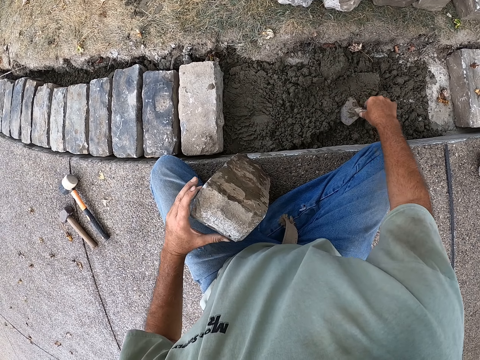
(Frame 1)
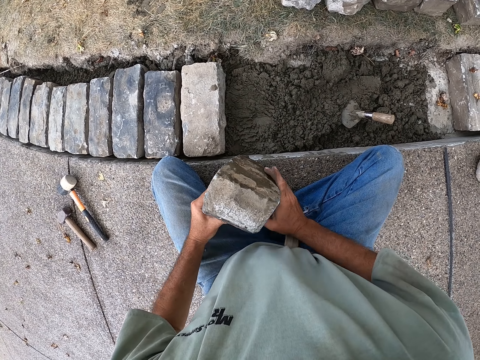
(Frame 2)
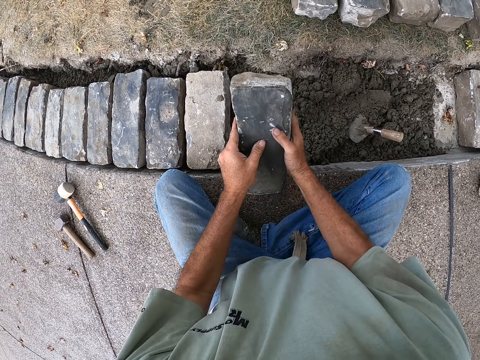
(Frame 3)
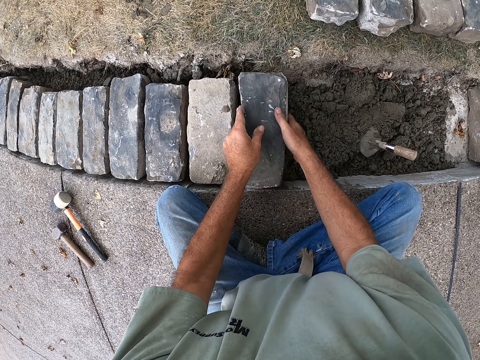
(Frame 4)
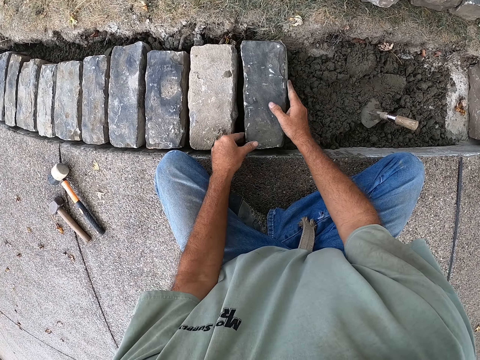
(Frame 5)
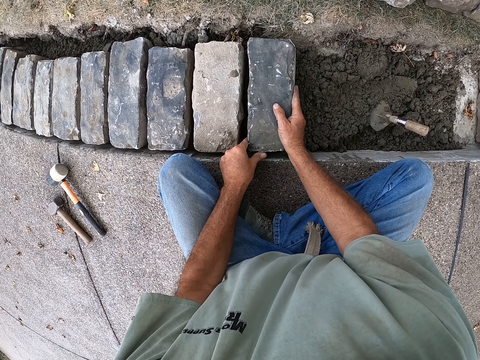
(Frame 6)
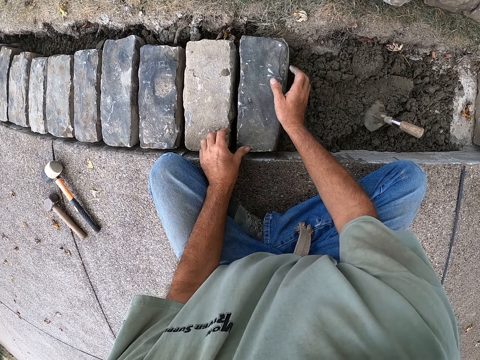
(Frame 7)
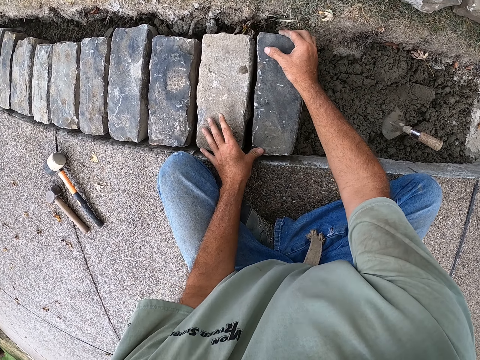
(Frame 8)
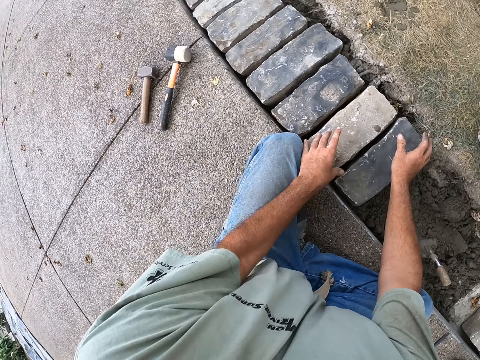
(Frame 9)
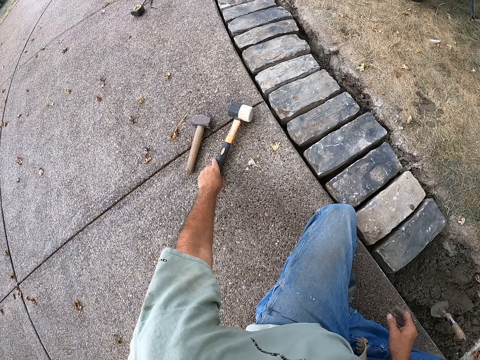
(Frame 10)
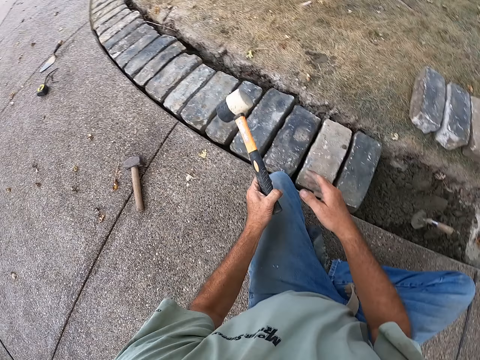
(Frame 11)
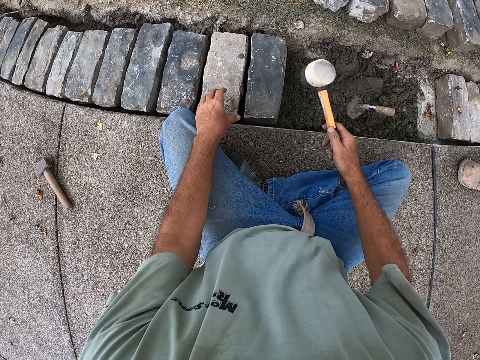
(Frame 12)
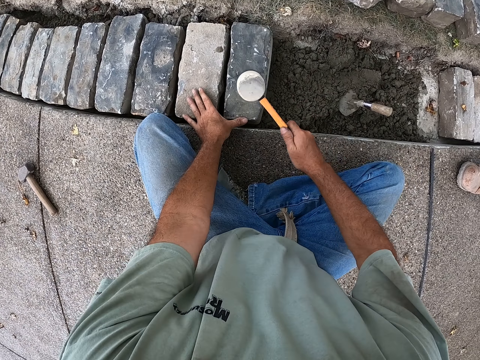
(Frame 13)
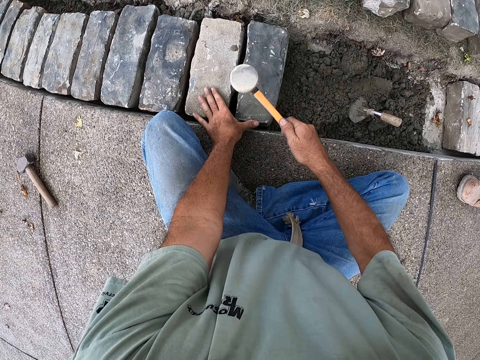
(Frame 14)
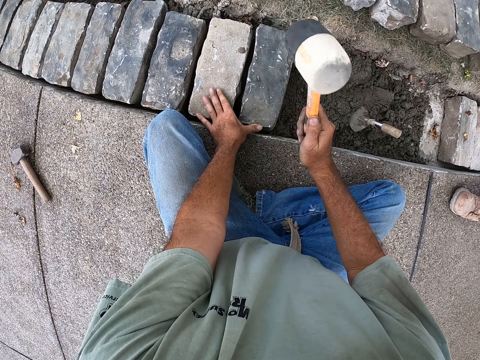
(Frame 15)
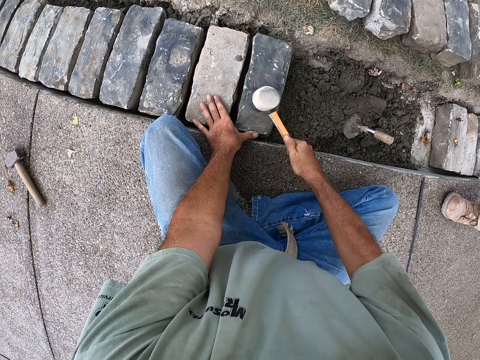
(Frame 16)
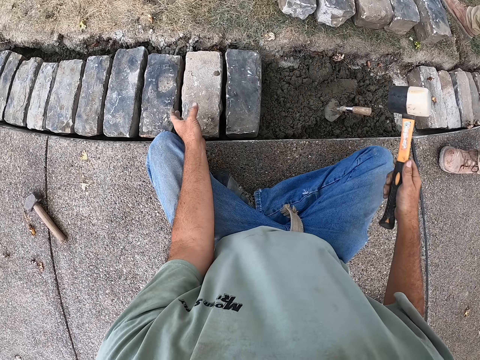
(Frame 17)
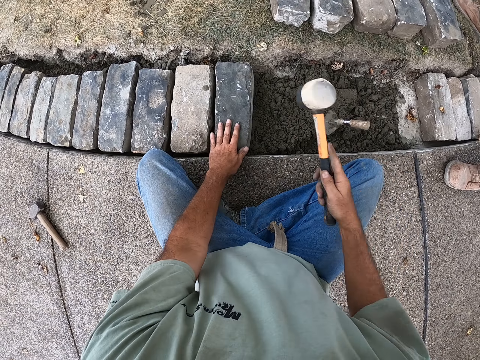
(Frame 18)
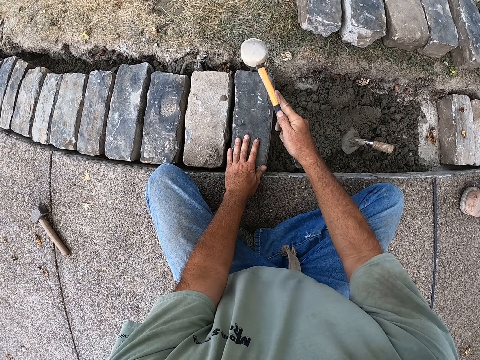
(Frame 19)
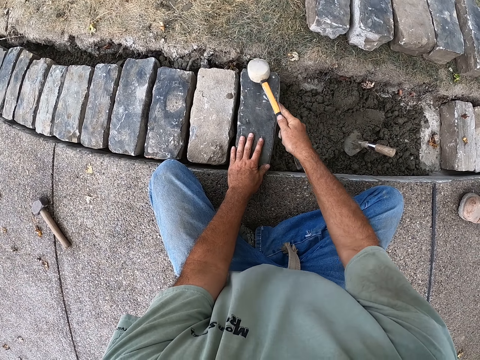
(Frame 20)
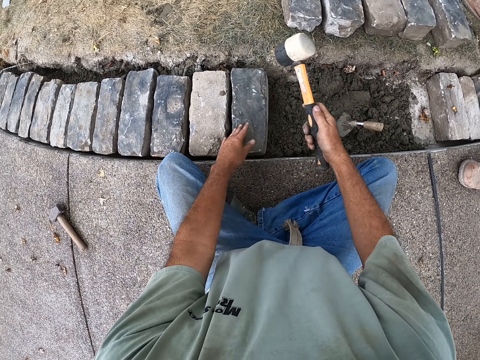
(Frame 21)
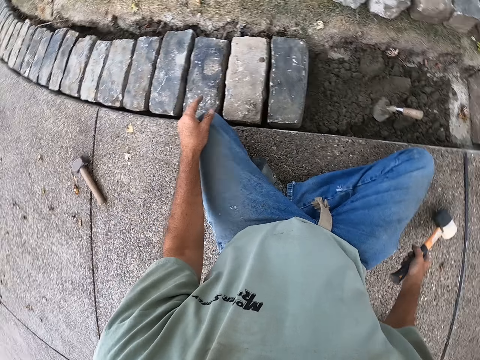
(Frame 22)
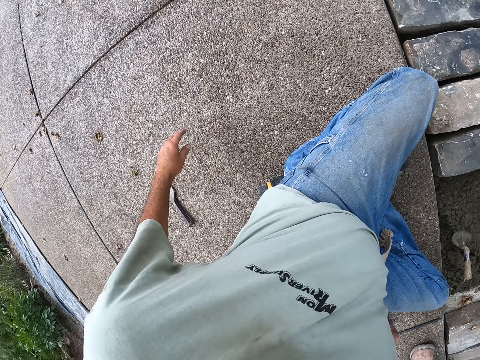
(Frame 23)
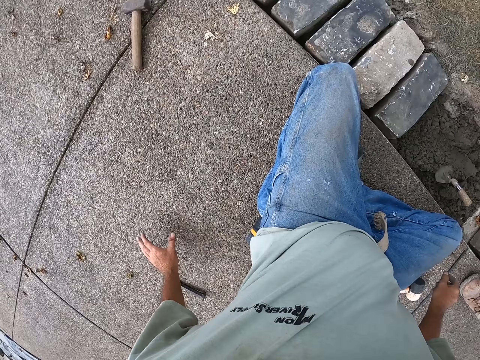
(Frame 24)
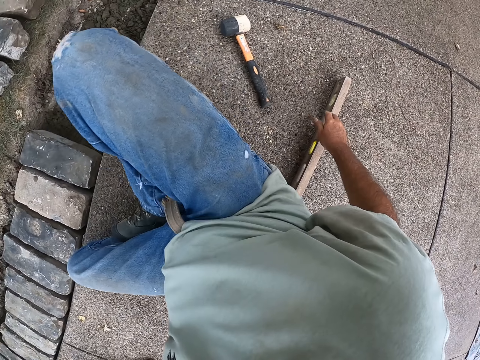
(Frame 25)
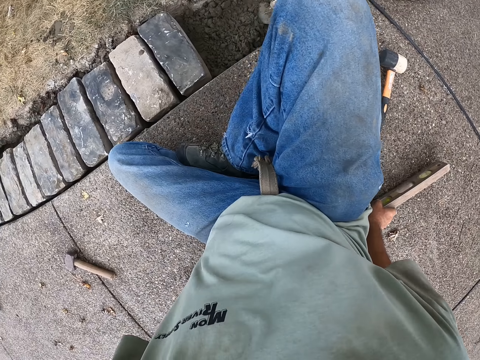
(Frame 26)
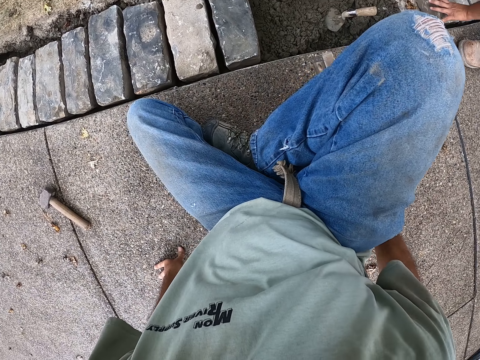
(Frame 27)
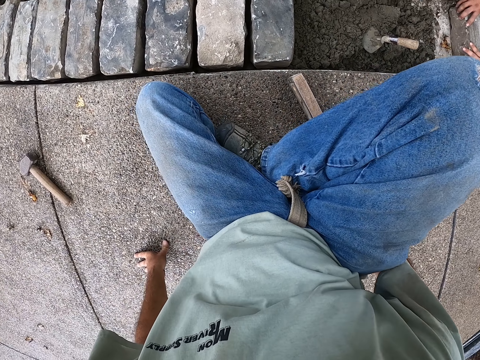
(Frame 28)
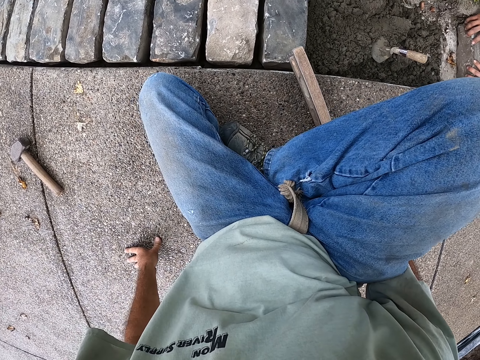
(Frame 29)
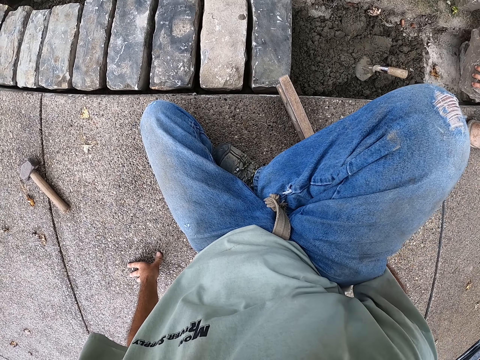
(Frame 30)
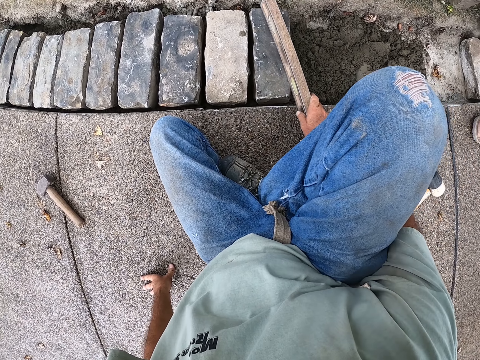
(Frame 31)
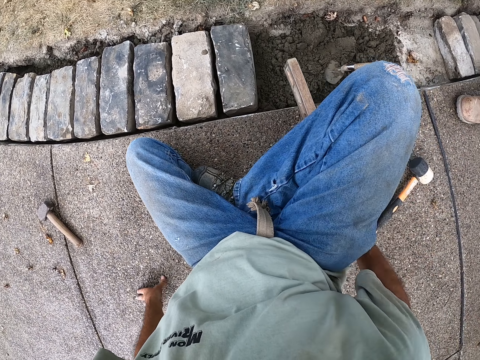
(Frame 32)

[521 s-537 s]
The camera wearer puts the trowel on the sand. They hold the trowel. They put the brick on the sand. They pick up the hammer. They hit the brick with a sledgehammer. They hold the hammer. They fix the brick. They put the hammer down. They look around the construction site. They hold an object. They level the brick with a spirit level. They put the object on the brick.

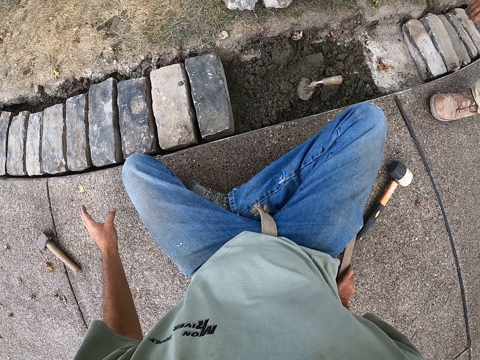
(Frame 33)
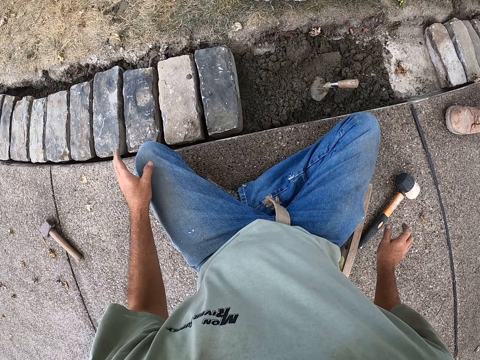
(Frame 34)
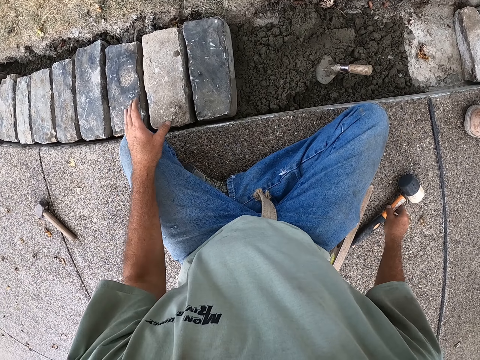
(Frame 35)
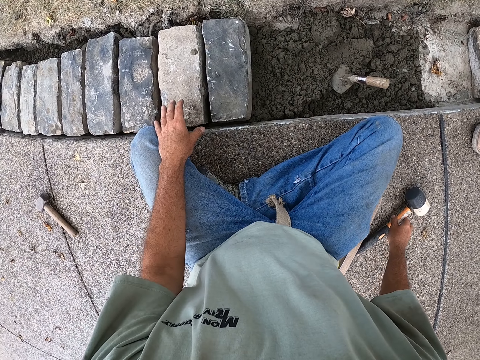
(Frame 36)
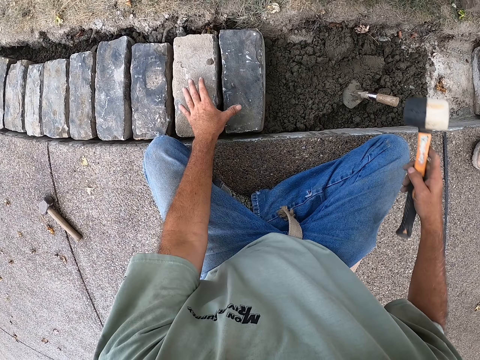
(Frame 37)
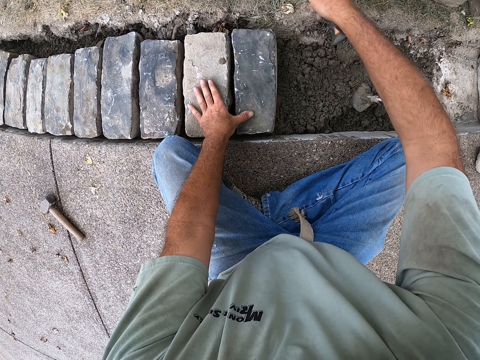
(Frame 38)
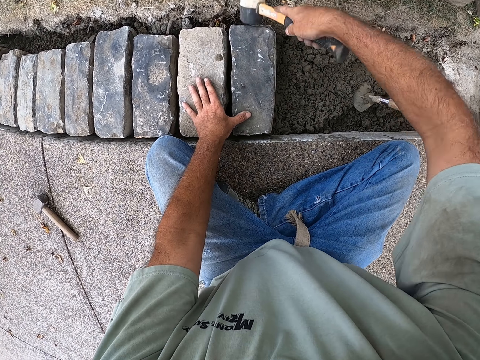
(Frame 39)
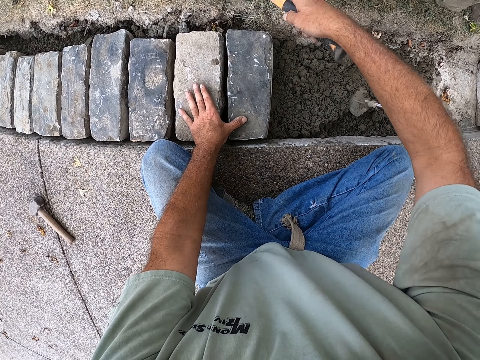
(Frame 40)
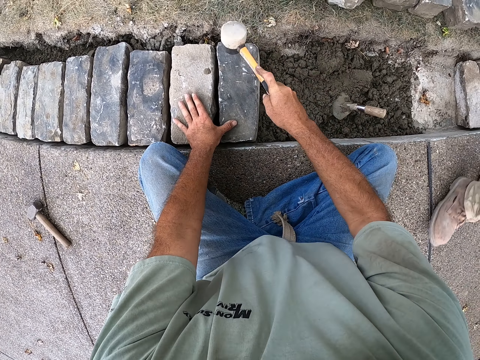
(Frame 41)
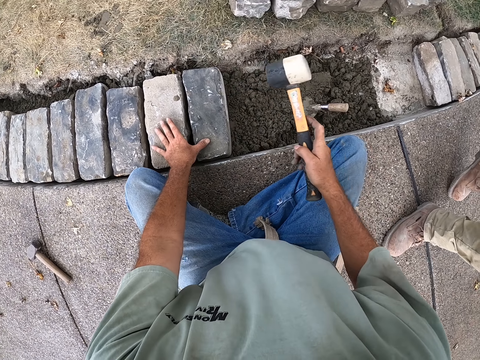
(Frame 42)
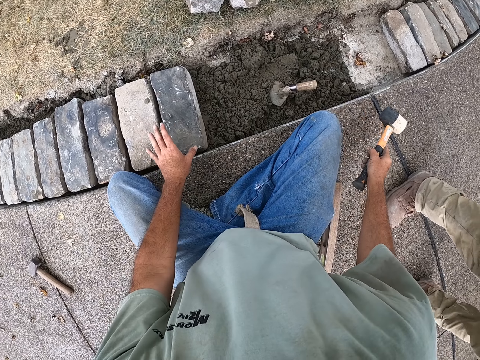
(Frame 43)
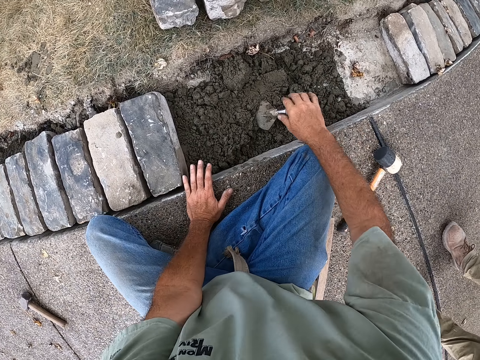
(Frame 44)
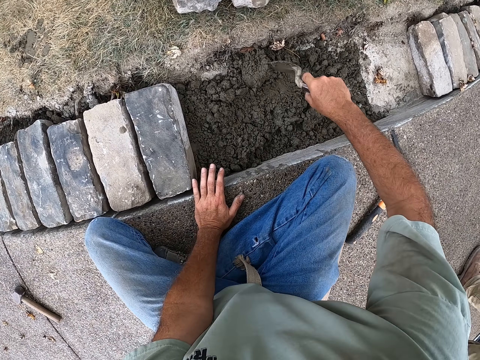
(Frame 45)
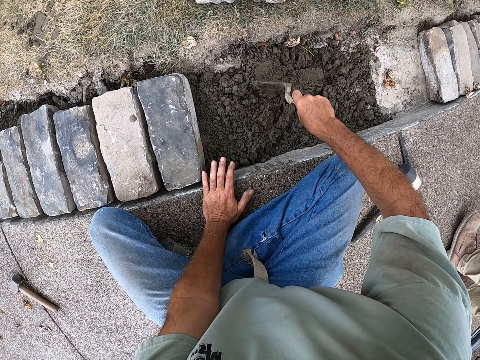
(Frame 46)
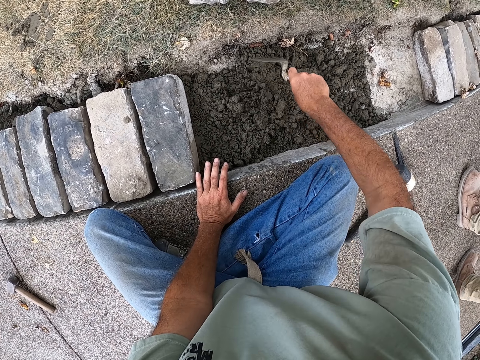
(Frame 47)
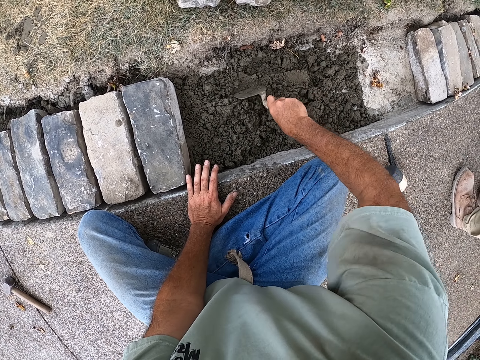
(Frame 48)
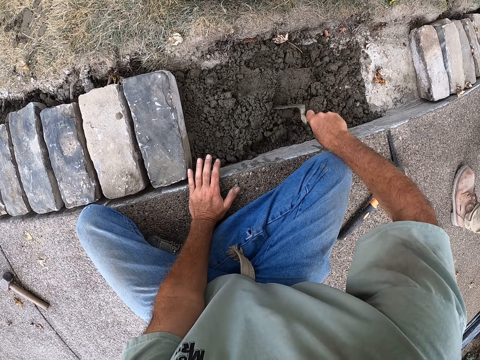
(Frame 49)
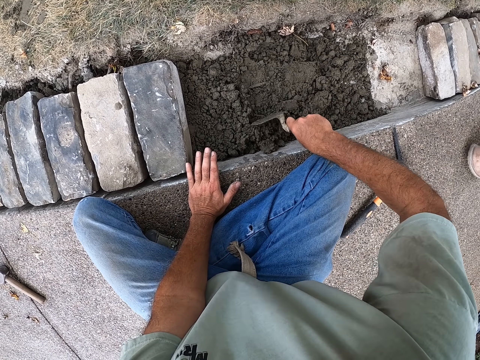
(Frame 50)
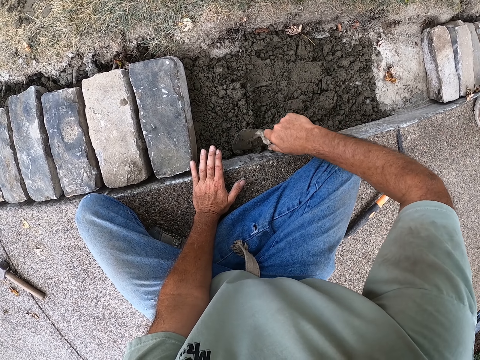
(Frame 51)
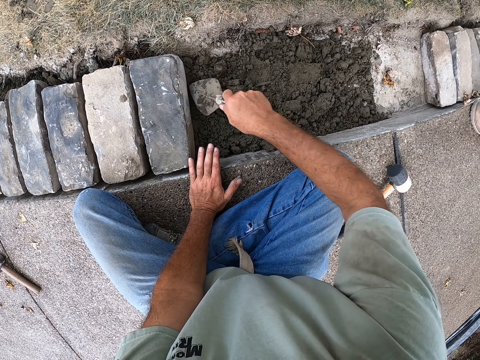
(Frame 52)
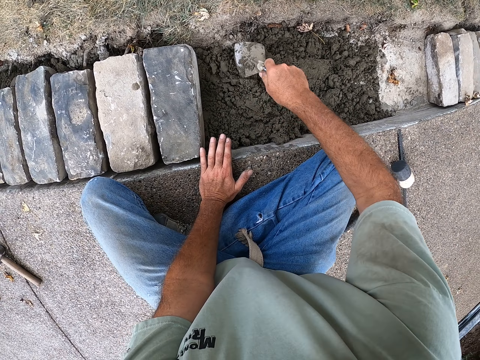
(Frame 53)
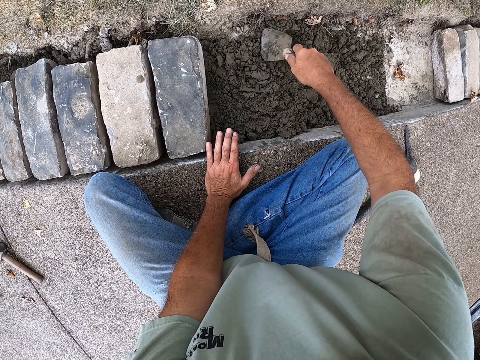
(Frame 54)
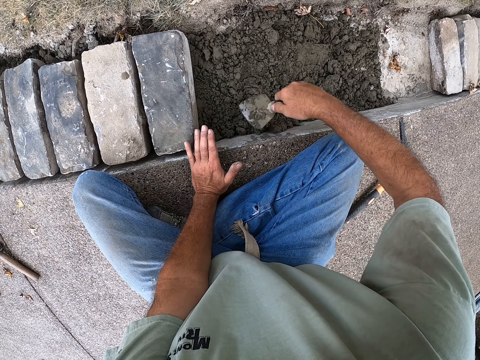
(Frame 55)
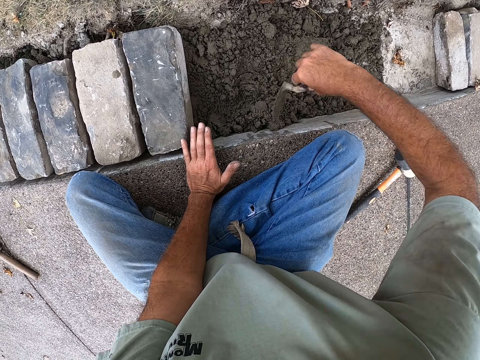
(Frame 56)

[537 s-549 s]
The camera wearer puts the object down. They pick up the hammer. They hold the hammer. They hit the brick with a sledgehammer. They fix the brick. They put the hammer down. They hold the trowel. They spread sand with the trowel. They mix the sand.
